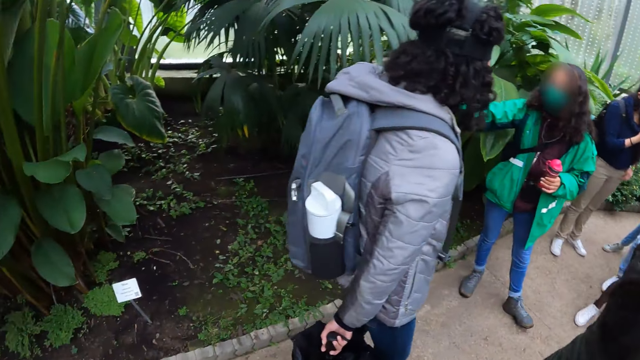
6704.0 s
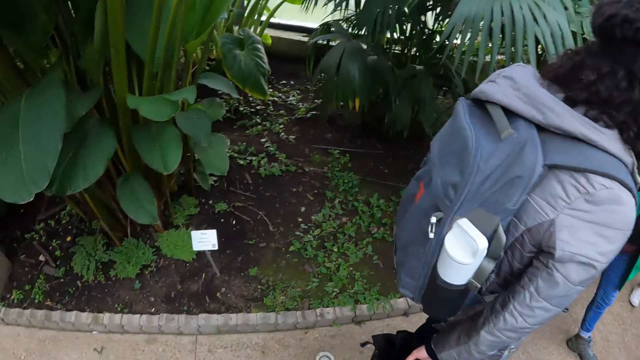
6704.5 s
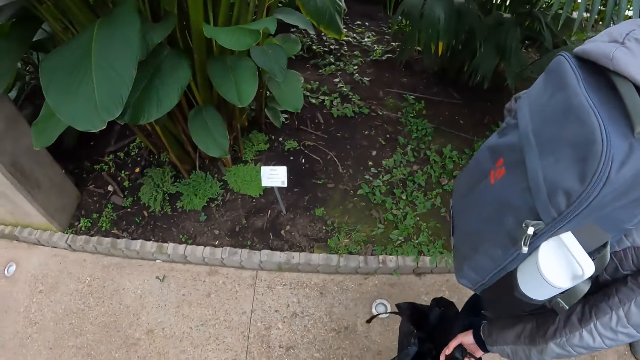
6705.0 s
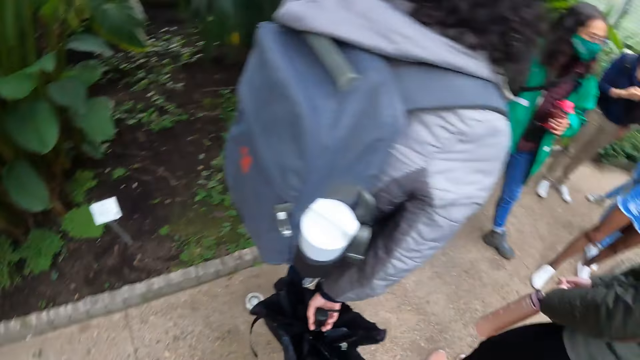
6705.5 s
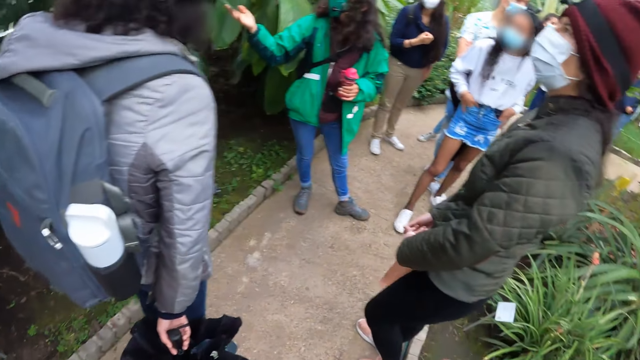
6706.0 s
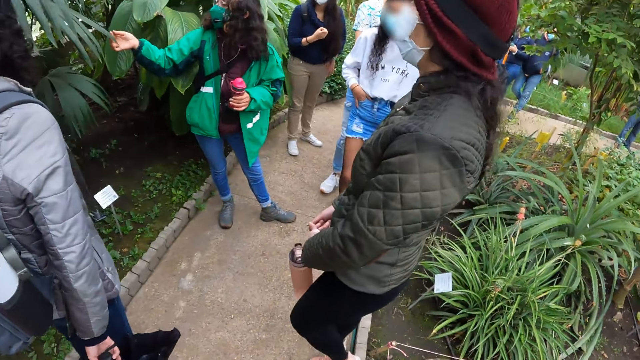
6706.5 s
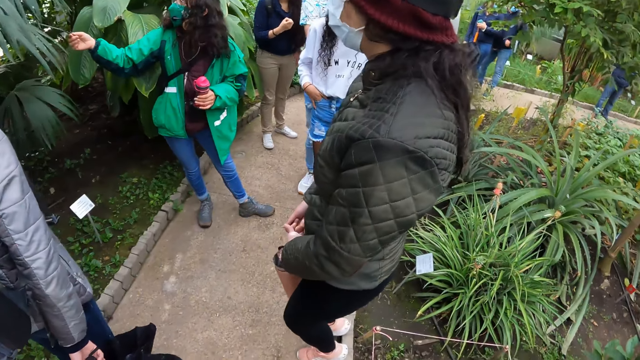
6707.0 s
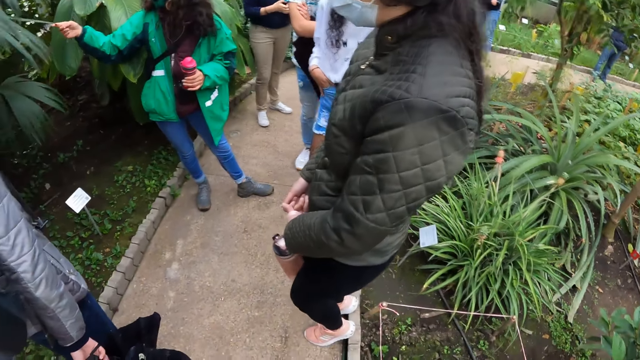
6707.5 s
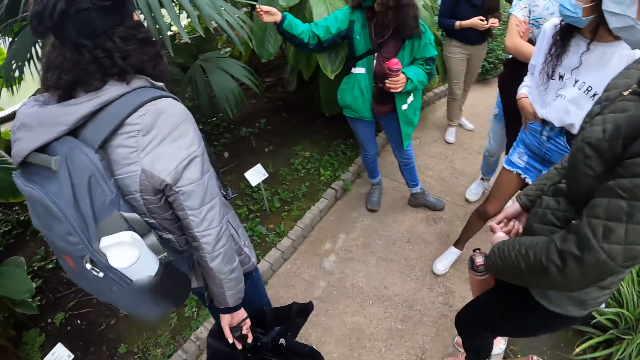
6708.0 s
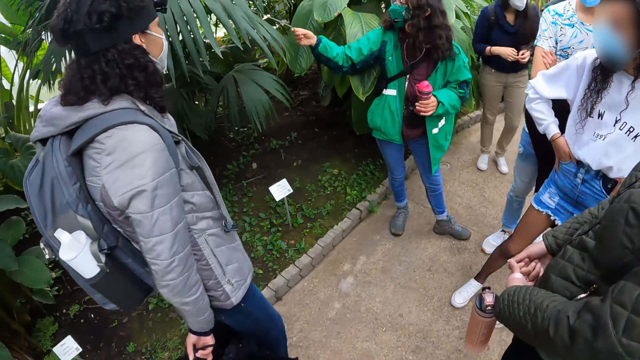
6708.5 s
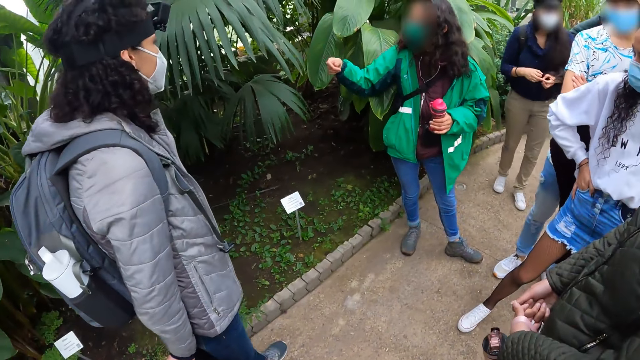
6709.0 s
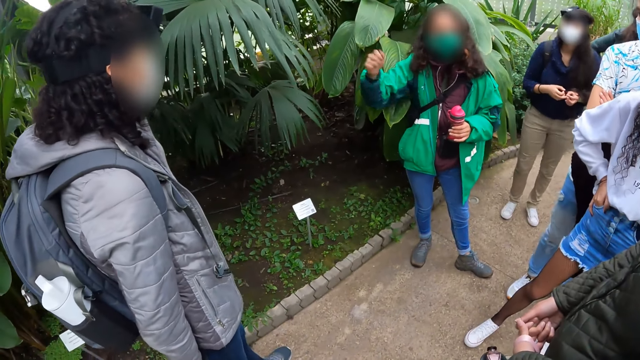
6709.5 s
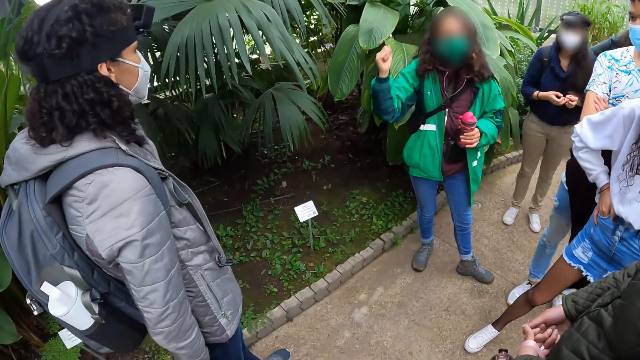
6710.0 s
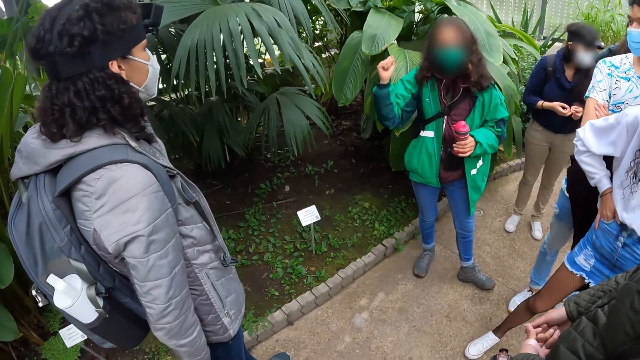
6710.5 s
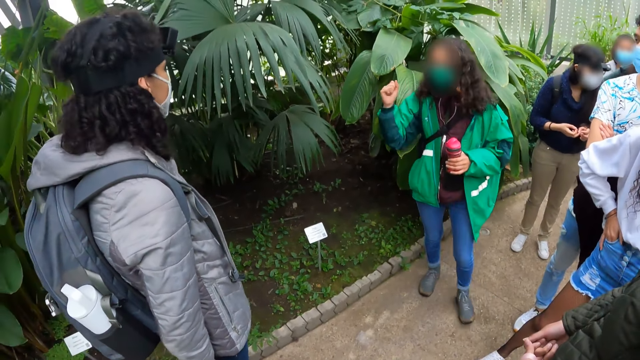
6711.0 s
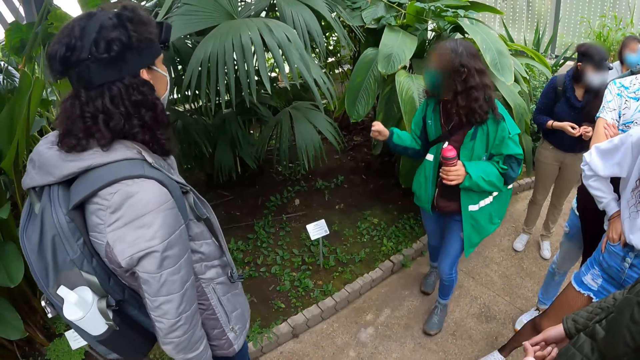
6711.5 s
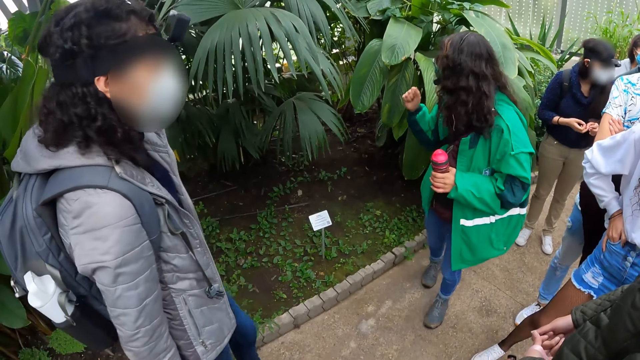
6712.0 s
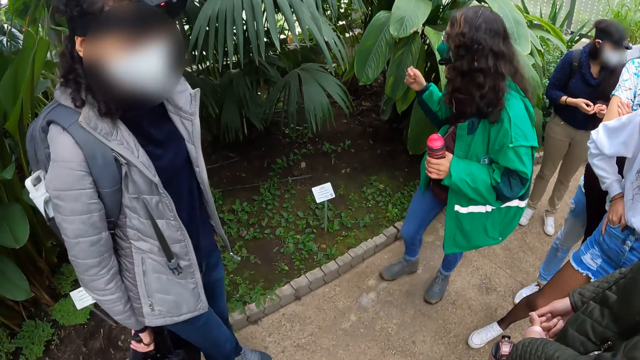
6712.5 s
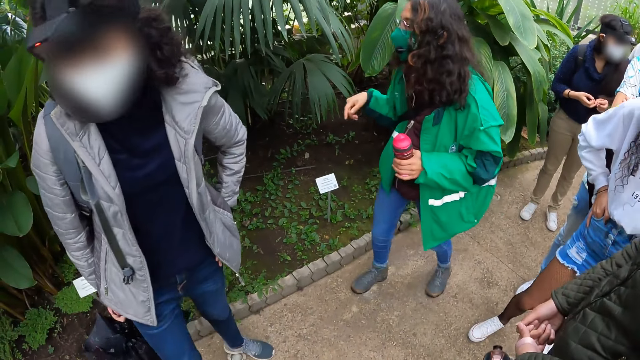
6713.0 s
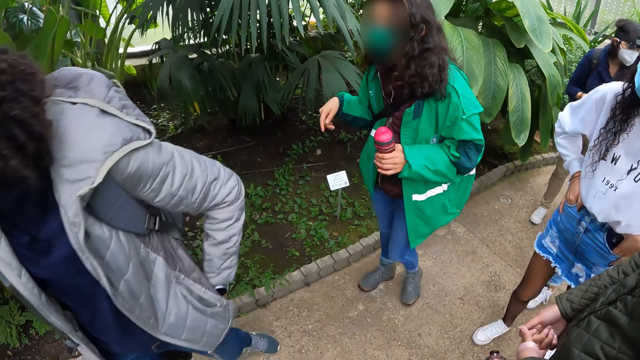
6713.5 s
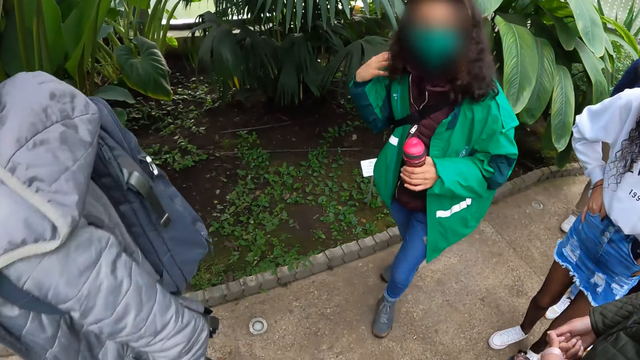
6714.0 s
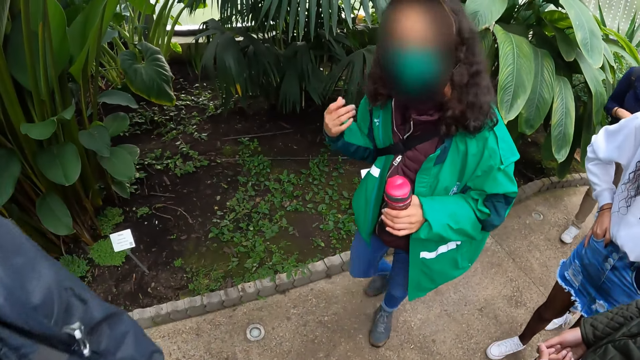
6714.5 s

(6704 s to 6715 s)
A lady points out to the plants. The lady interacts with the camera wearer and the group of people. The lady gestures out with her hand.

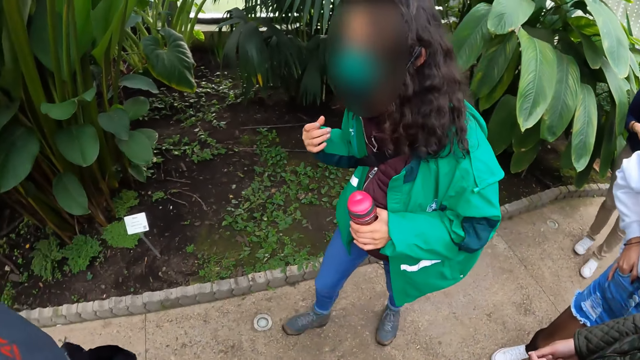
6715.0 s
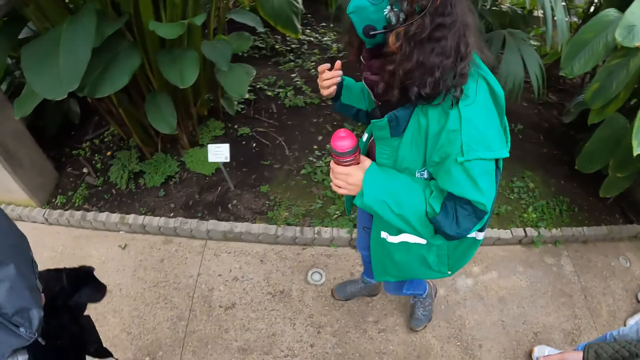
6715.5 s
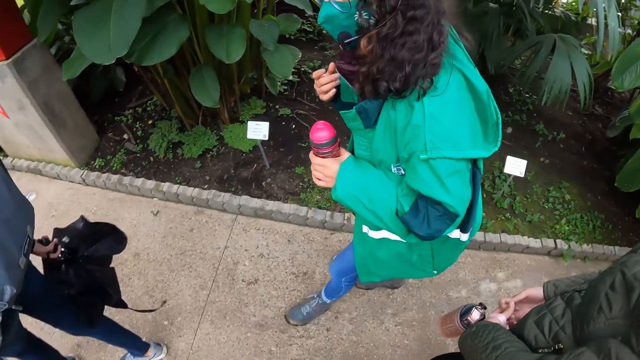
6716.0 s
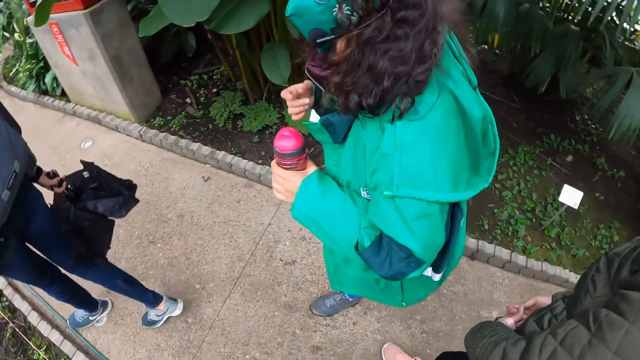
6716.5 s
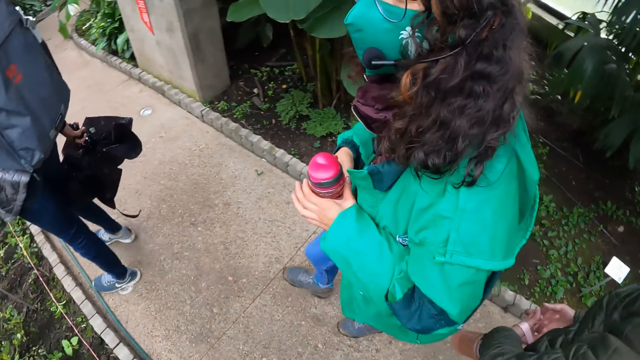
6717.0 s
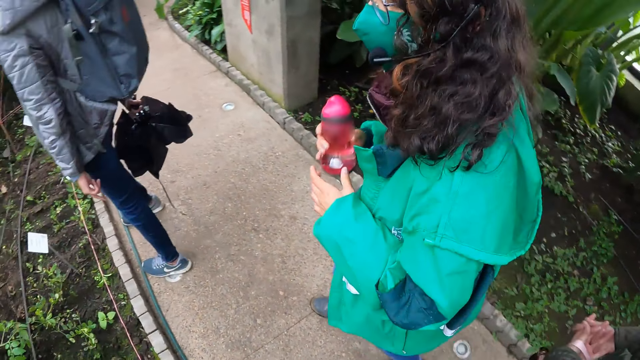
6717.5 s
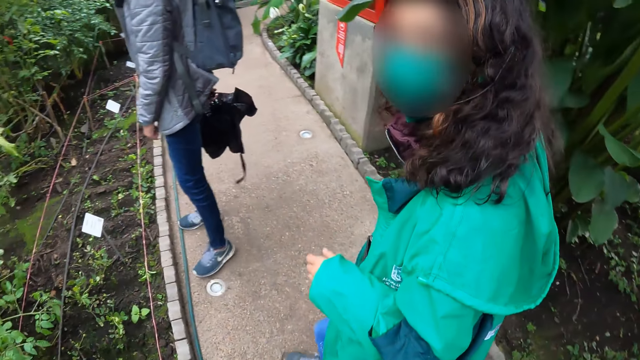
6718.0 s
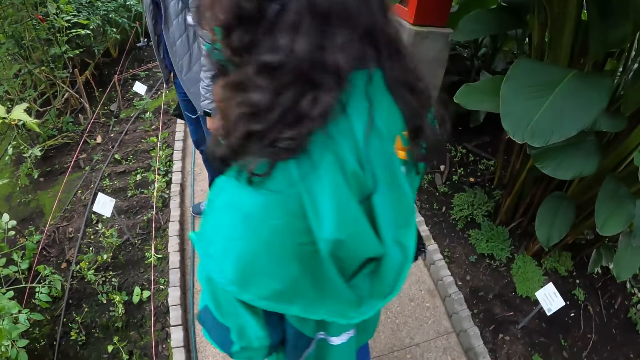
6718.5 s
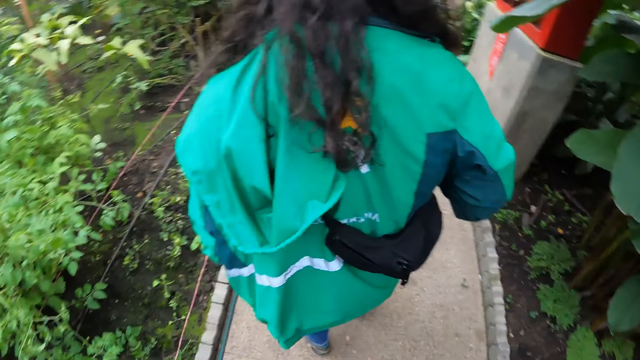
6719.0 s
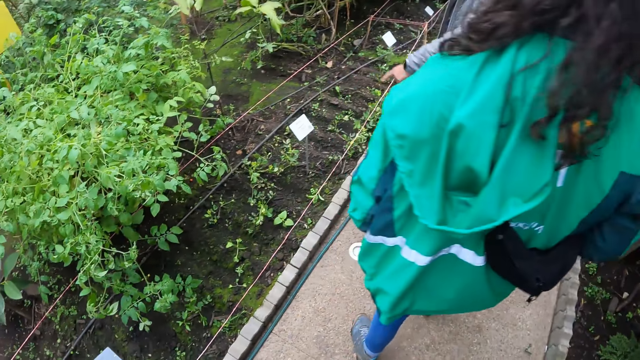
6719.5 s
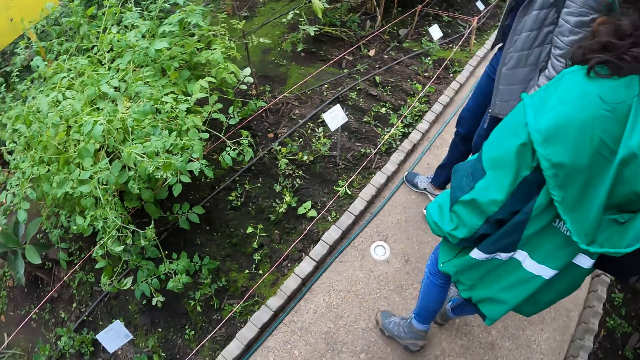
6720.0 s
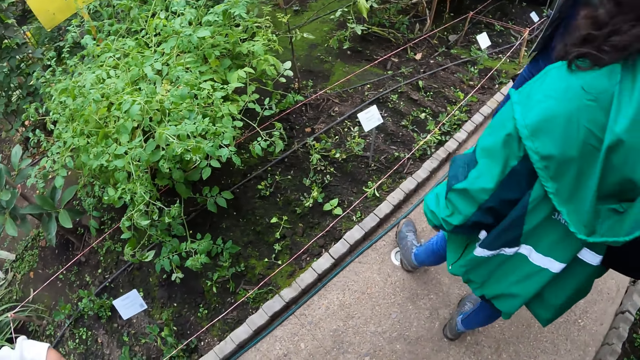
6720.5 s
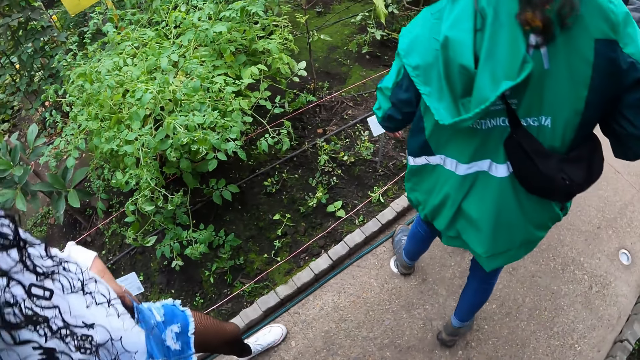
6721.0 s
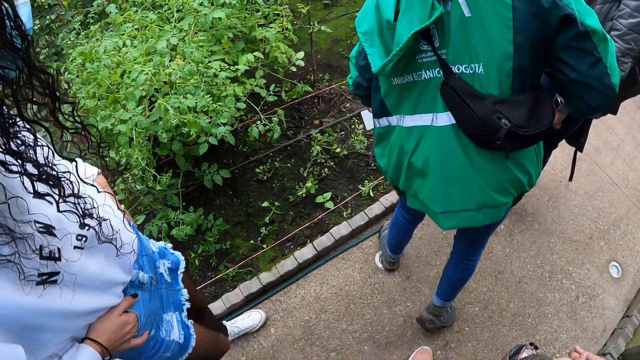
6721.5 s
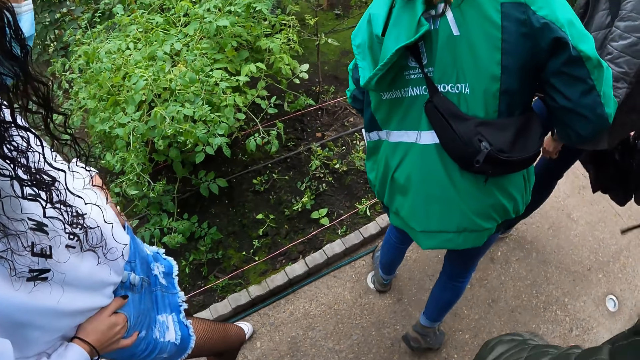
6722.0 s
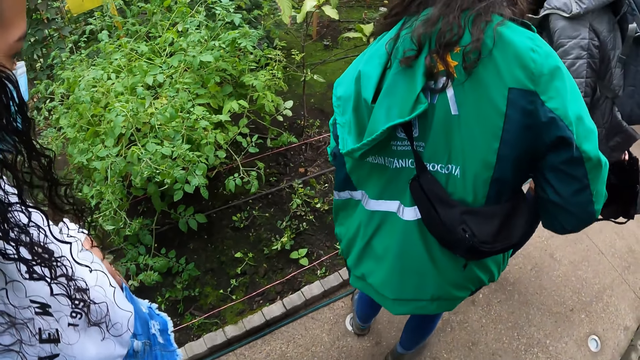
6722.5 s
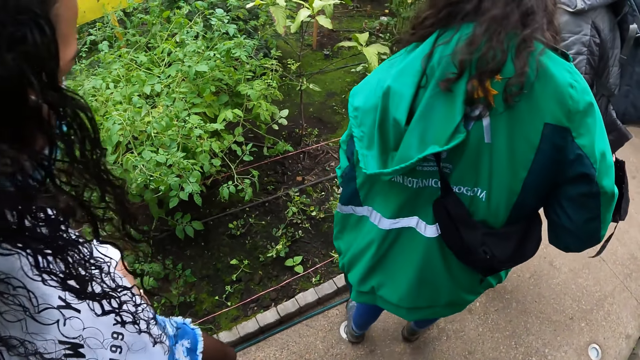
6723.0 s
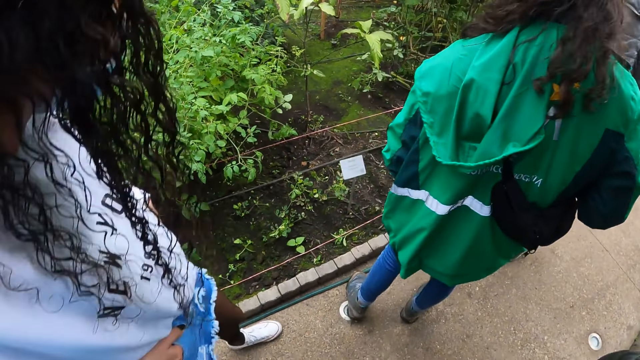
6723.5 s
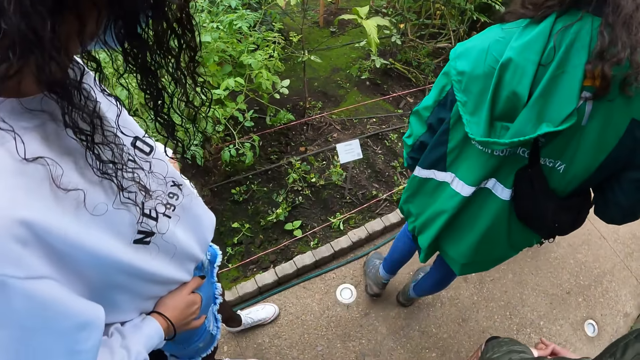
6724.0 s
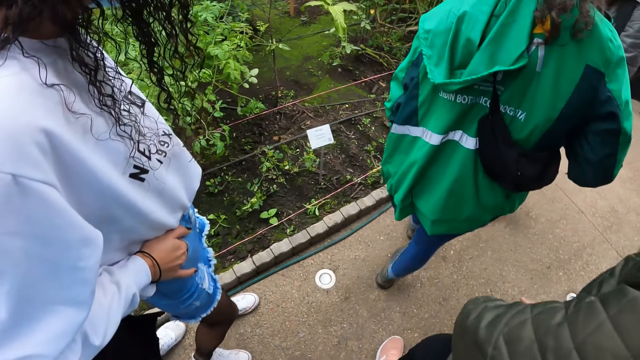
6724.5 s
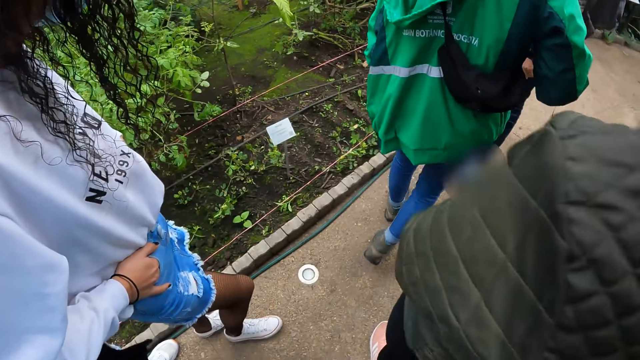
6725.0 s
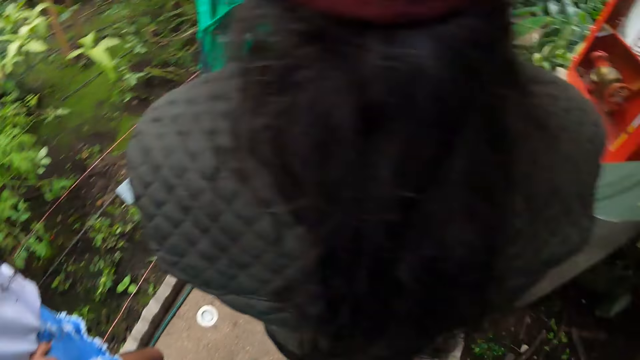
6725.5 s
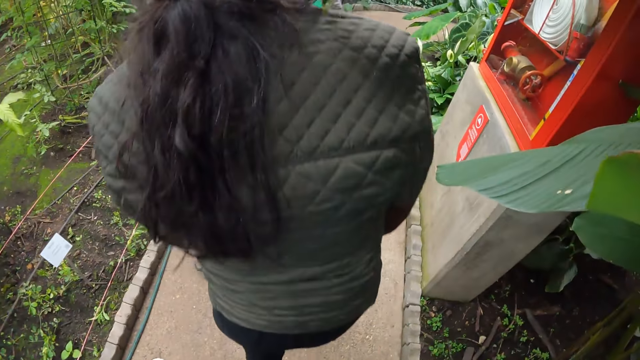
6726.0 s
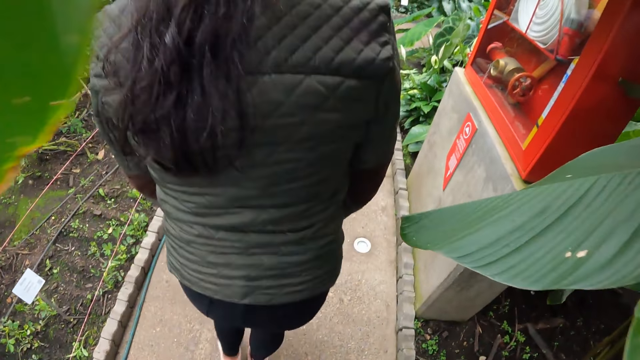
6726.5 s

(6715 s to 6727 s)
The camera wearer looks around the field.
